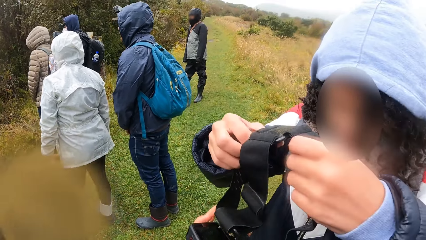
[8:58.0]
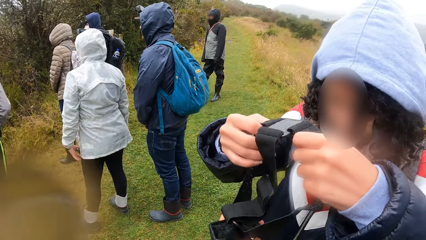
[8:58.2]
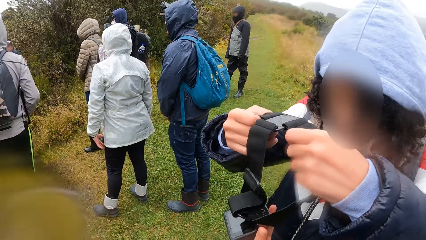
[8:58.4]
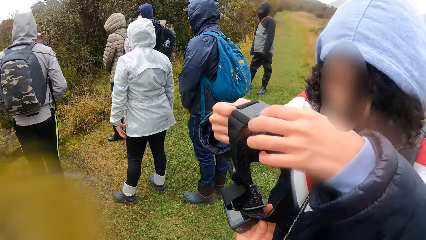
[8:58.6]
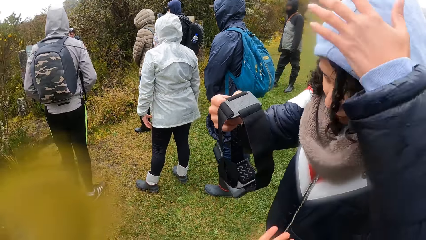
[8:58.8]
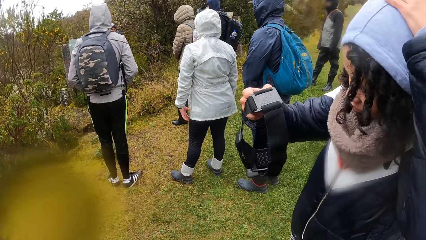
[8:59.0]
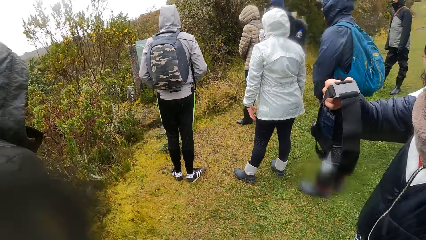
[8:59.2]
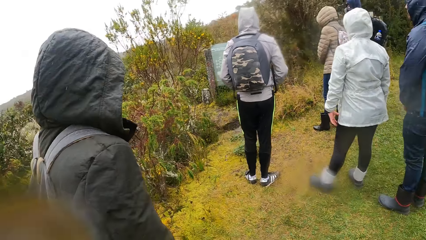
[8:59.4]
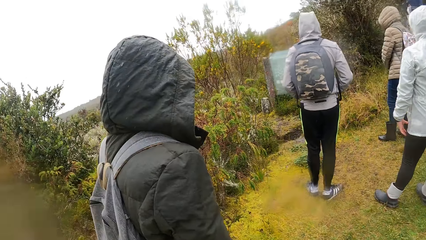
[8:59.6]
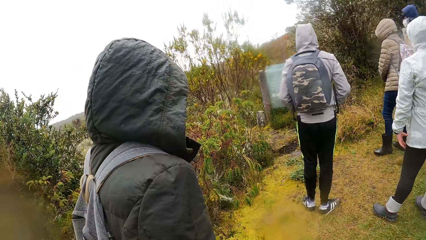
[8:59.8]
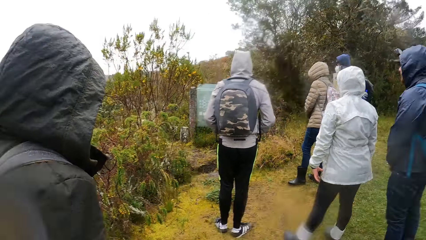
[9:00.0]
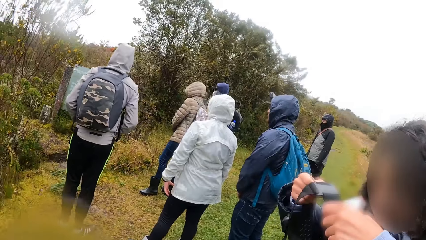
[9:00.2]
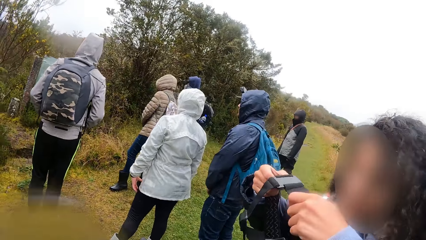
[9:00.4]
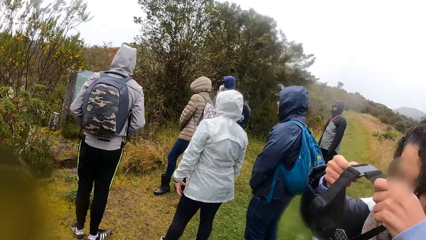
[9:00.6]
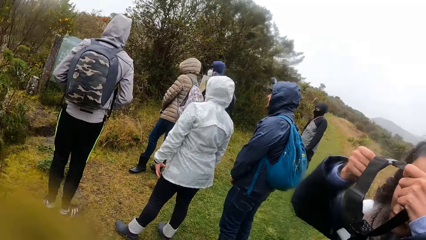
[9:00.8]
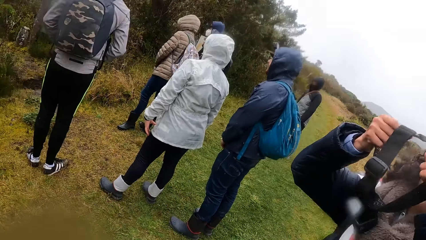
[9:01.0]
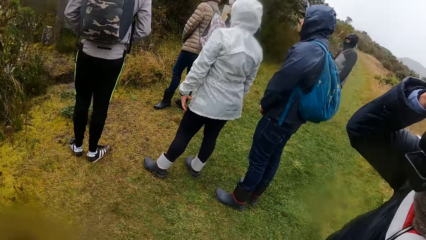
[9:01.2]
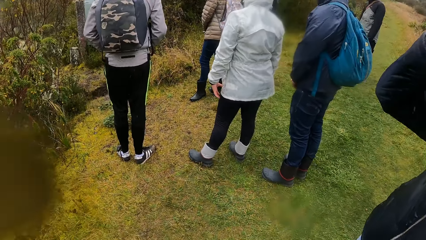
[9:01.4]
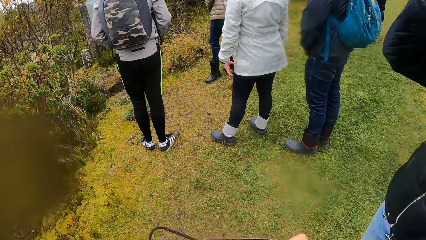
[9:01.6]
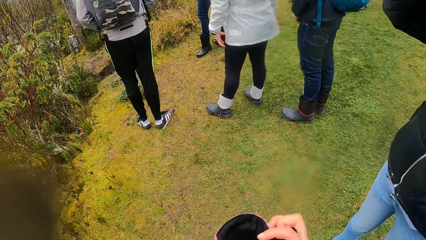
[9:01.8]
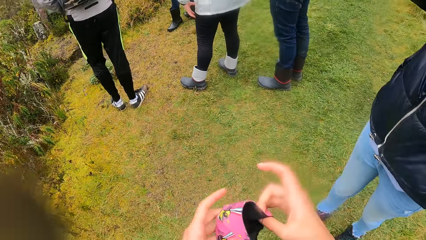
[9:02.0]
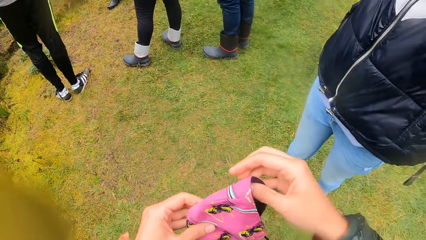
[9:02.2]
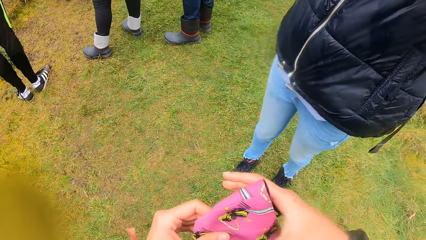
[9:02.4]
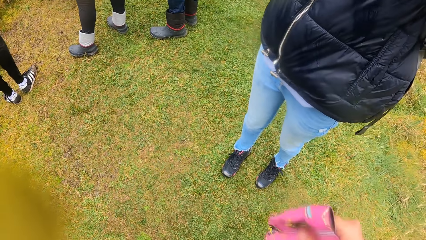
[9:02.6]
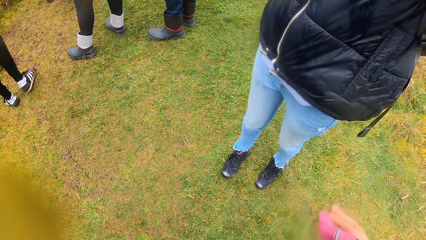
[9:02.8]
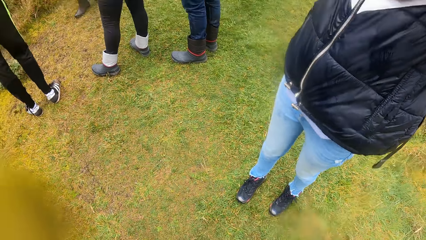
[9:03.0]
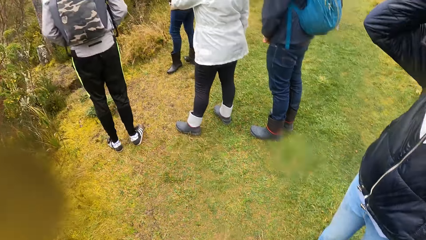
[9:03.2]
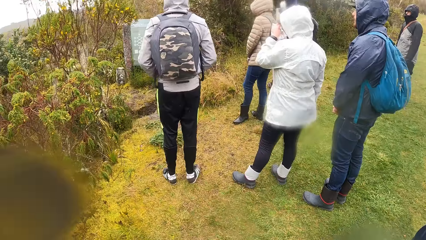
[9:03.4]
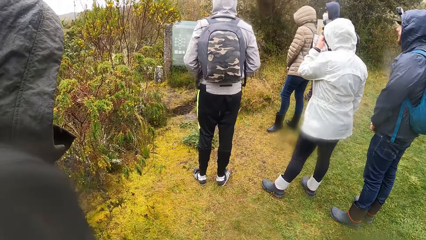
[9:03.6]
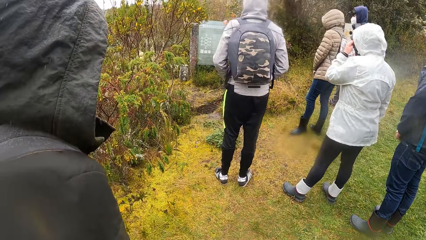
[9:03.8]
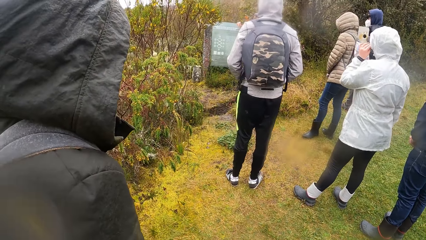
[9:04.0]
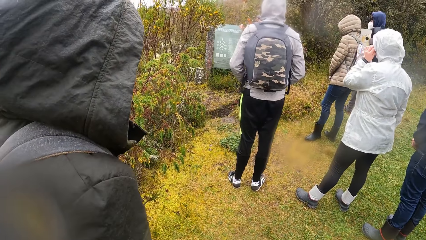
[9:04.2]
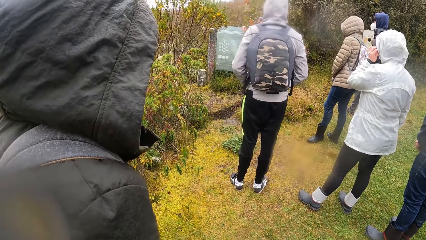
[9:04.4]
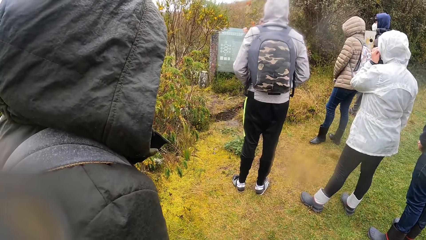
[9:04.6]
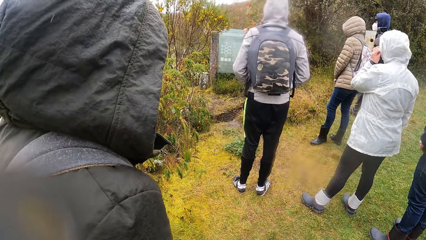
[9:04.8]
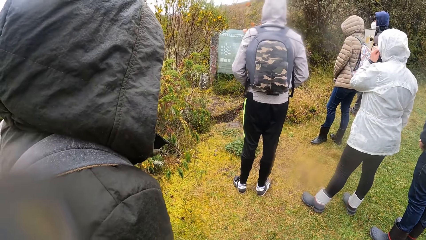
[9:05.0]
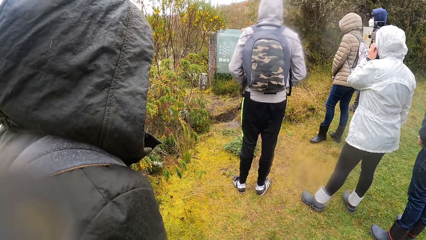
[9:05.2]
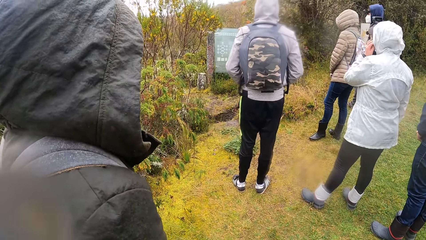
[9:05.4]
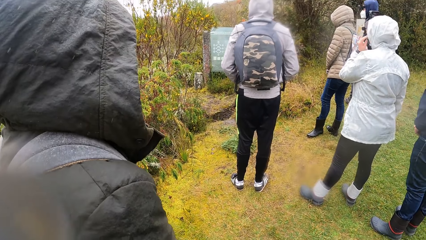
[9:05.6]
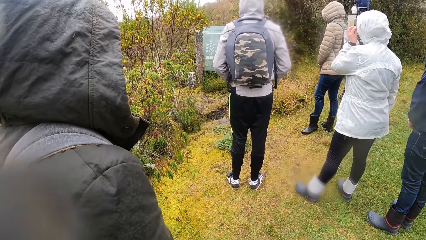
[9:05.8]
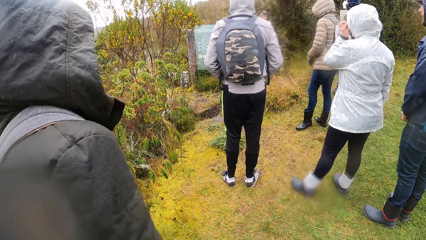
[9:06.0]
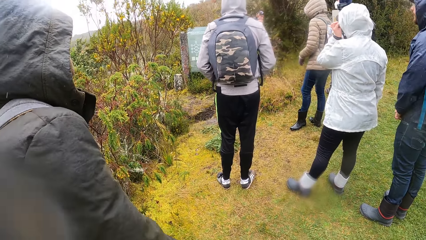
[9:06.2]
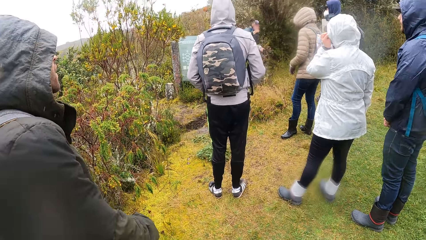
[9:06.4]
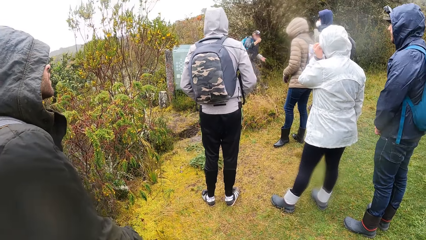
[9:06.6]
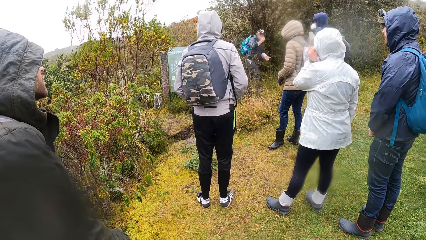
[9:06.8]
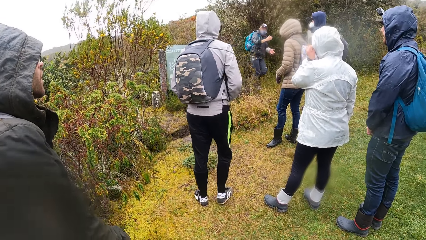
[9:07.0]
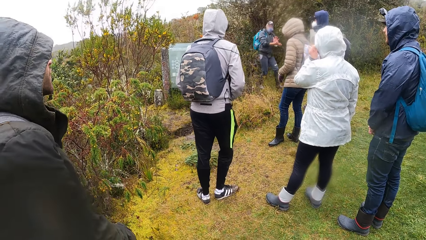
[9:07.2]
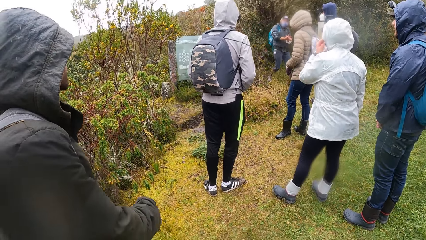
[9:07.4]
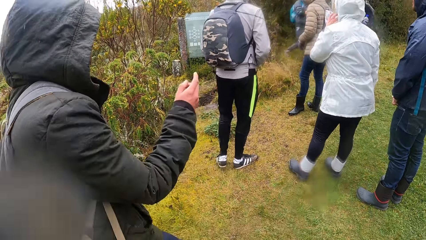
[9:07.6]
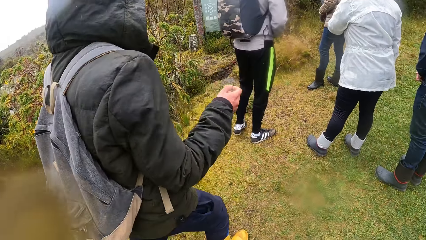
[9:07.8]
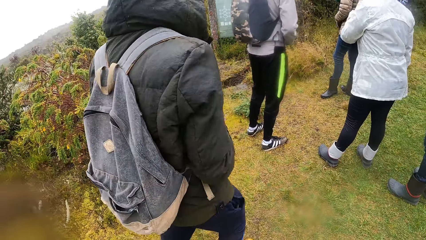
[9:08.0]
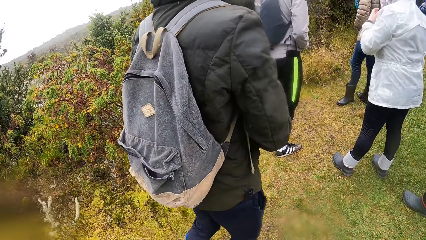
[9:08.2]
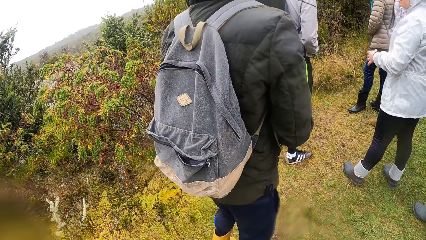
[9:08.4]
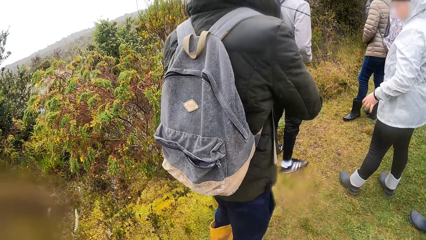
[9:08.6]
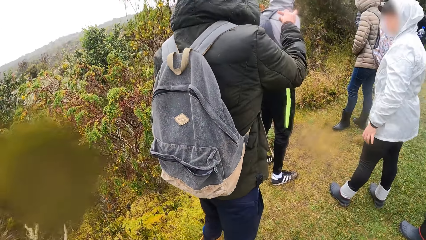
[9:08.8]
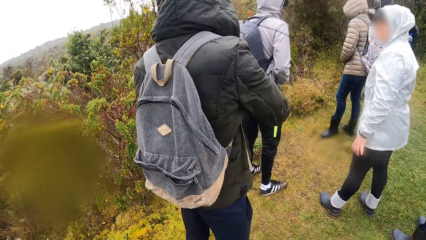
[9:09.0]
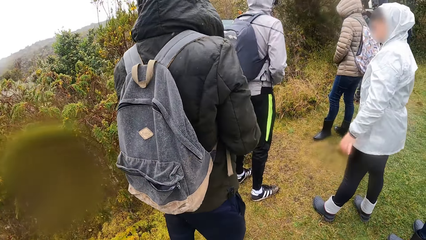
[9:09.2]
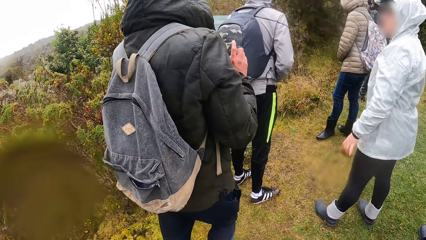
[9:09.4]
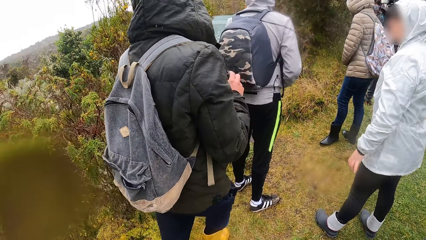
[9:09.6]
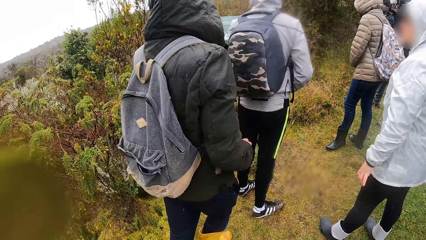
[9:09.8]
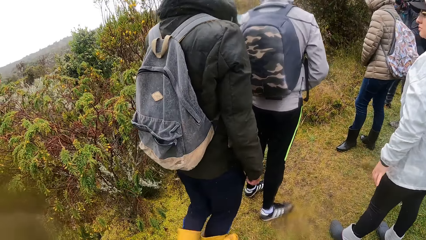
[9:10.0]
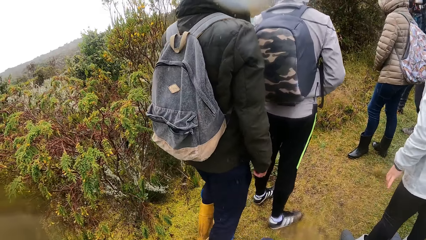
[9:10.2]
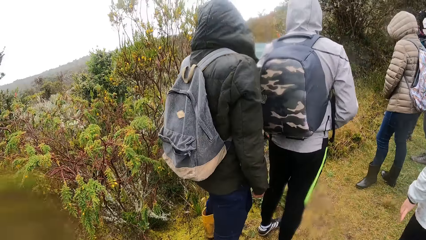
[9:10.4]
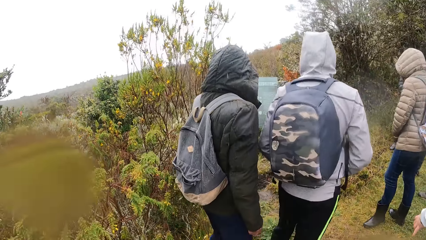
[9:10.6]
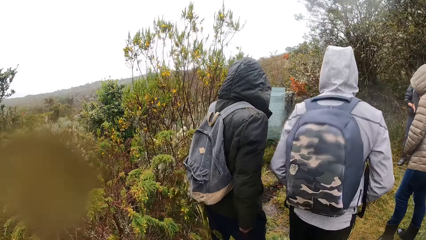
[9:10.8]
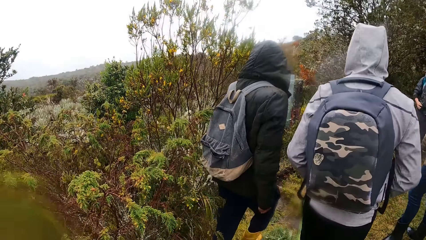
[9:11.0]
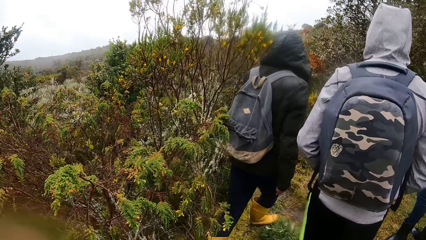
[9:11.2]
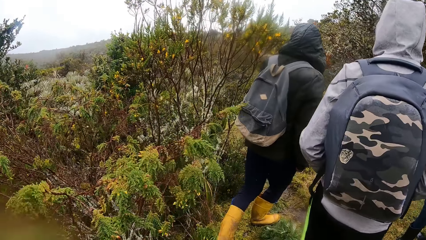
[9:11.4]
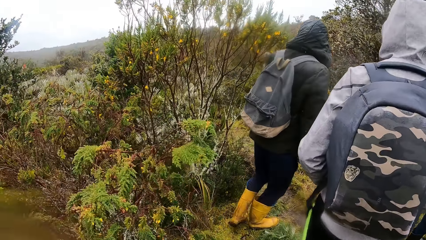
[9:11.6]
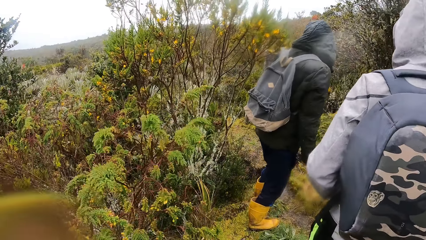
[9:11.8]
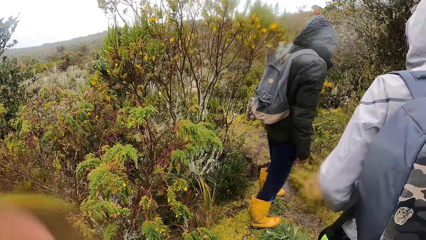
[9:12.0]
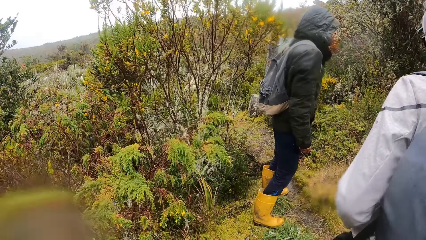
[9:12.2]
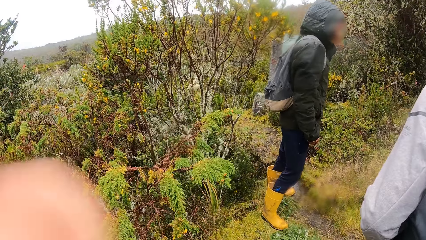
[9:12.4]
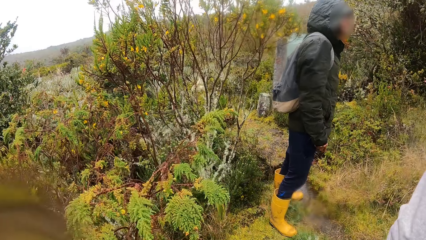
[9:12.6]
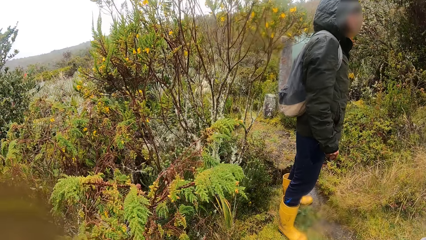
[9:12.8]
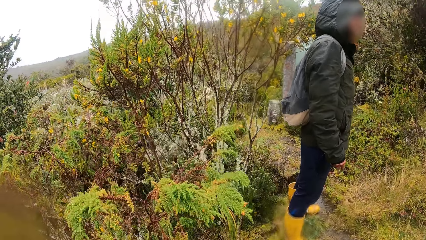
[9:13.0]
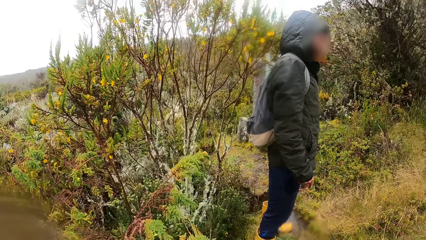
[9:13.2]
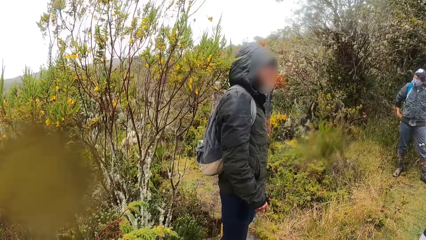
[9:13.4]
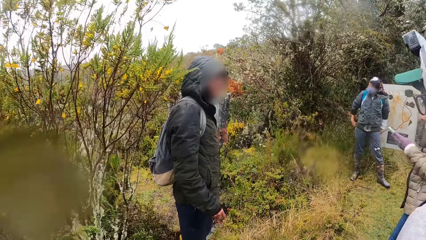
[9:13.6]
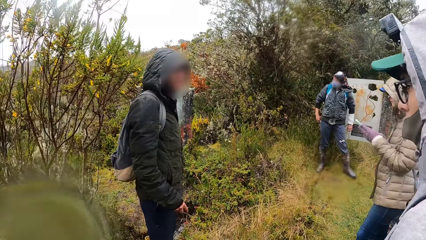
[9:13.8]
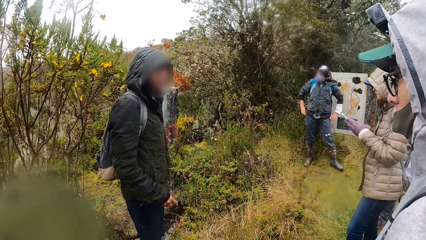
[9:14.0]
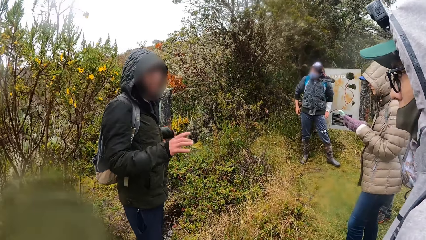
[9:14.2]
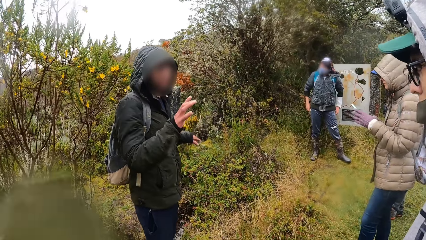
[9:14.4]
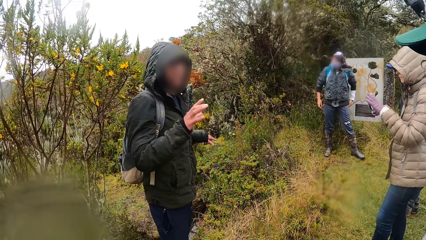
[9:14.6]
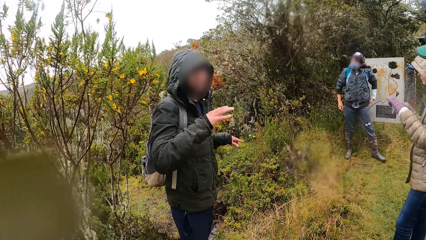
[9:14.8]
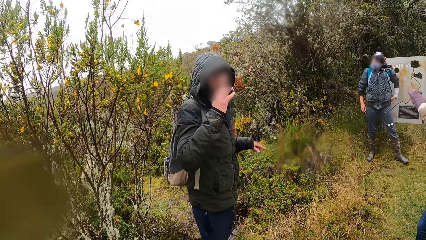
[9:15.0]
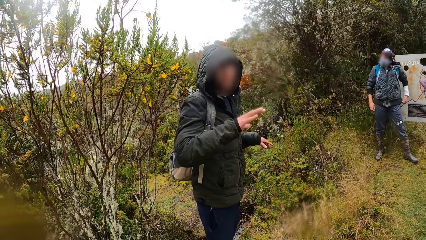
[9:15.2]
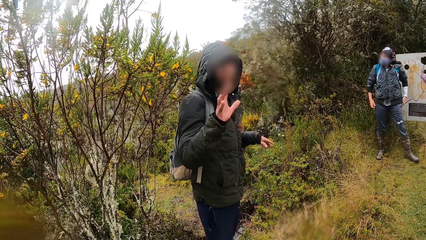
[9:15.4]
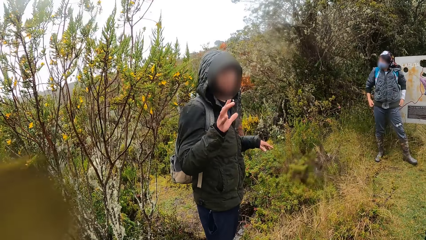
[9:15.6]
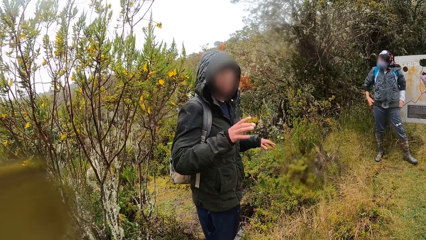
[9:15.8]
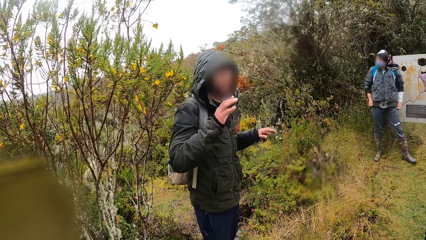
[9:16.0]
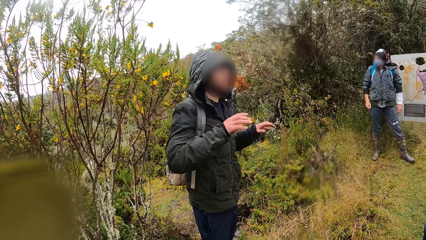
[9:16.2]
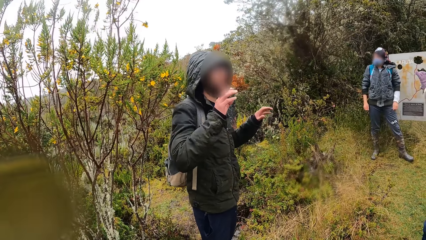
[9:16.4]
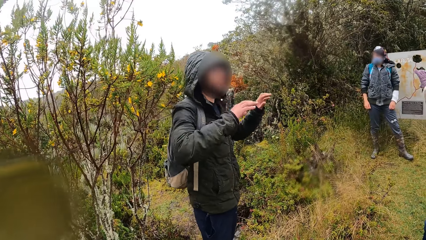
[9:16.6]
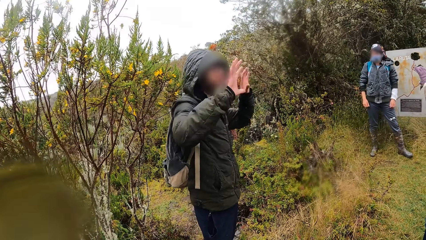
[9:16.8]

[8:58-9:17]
The woman removes the hood of her jacket with her right hand. The camera wearer looks around. The woman wears the camera. The camera wearer stares around. He holds a facemask with his right hand. He removes his right hand from the facemask. He looks around. A man moves around. The camera wearer looks around. The man uses his hands. The man interacts with the camera wearer and other people. The camera wearer stares at the man as he explains.
